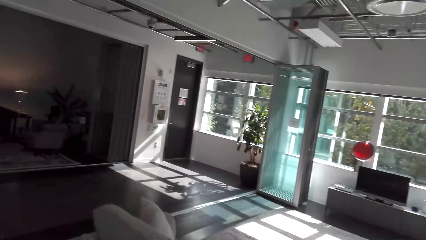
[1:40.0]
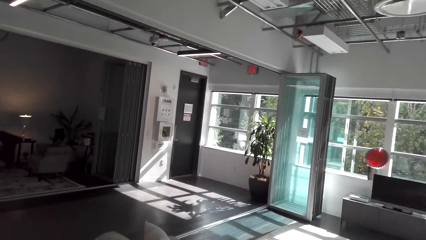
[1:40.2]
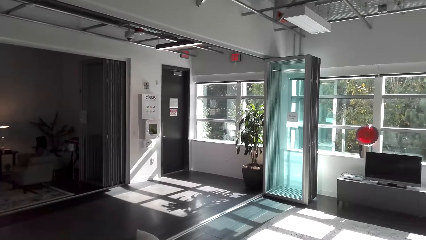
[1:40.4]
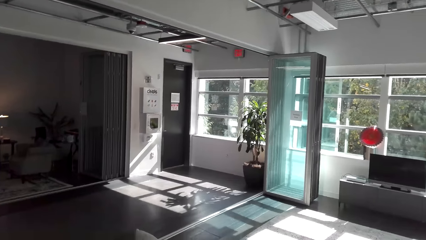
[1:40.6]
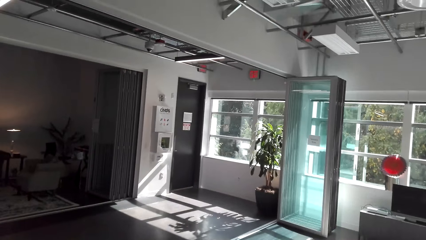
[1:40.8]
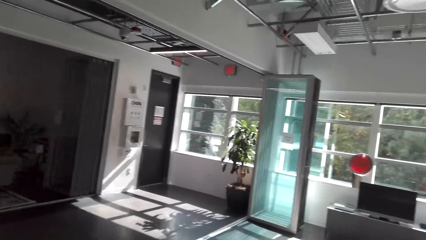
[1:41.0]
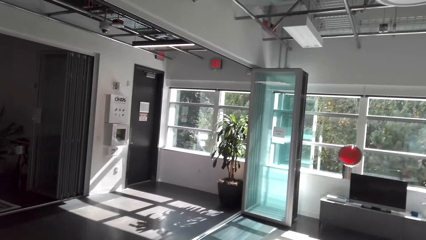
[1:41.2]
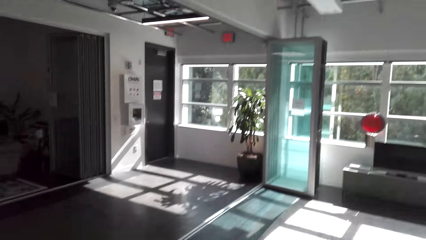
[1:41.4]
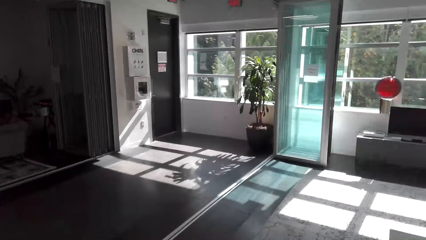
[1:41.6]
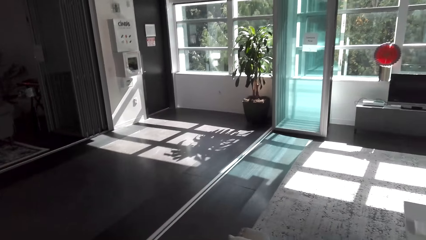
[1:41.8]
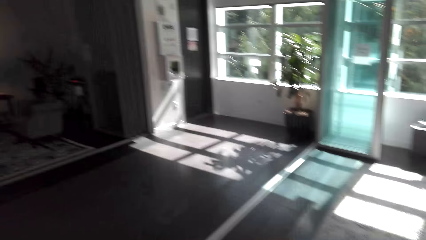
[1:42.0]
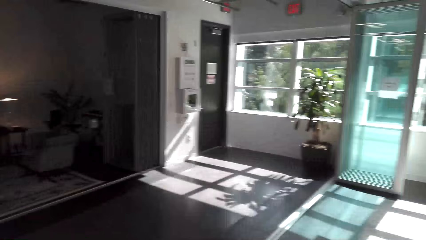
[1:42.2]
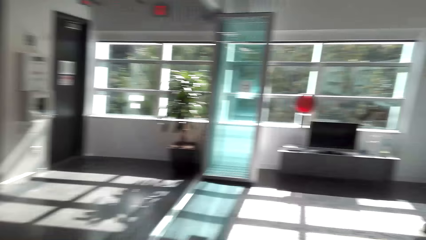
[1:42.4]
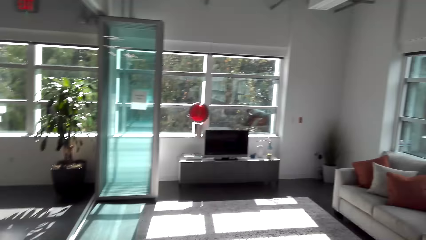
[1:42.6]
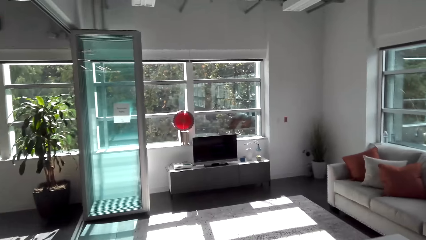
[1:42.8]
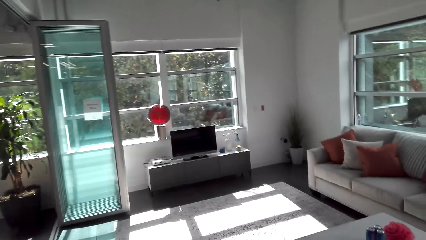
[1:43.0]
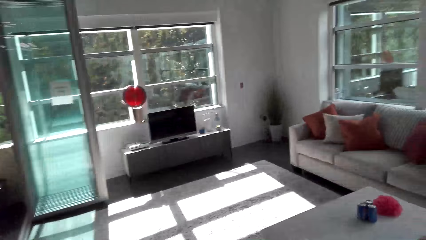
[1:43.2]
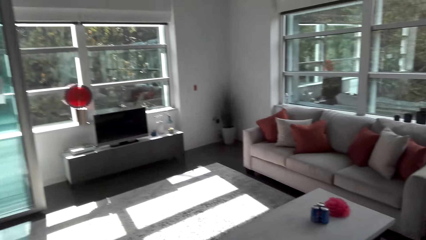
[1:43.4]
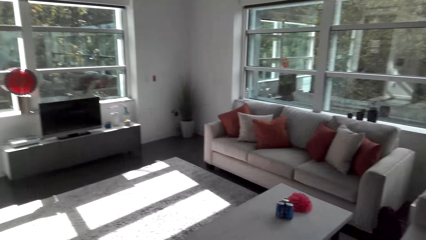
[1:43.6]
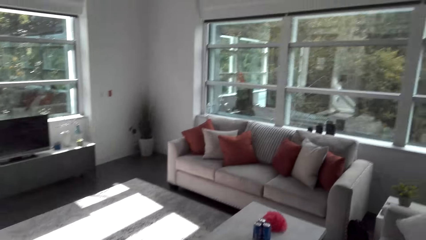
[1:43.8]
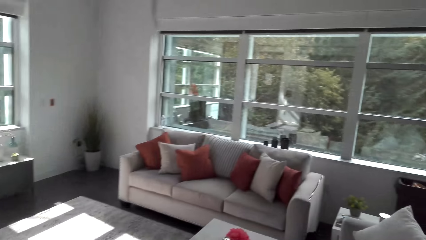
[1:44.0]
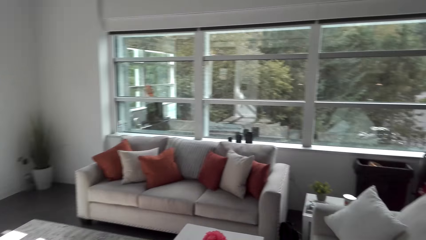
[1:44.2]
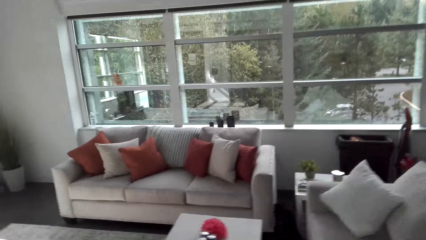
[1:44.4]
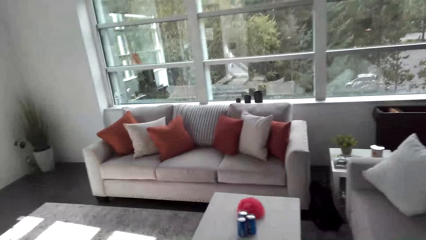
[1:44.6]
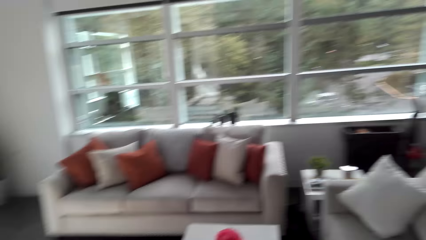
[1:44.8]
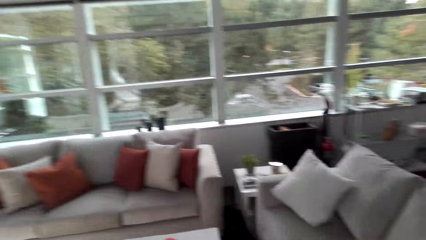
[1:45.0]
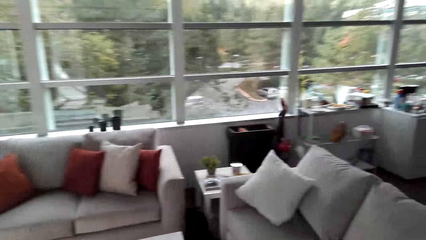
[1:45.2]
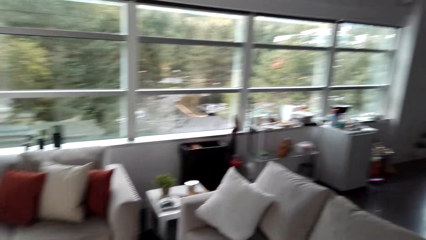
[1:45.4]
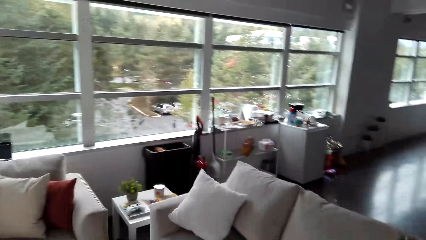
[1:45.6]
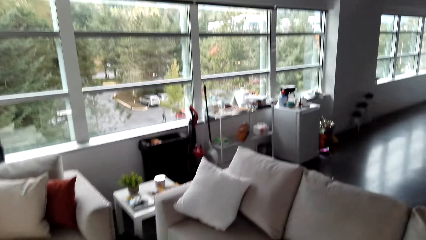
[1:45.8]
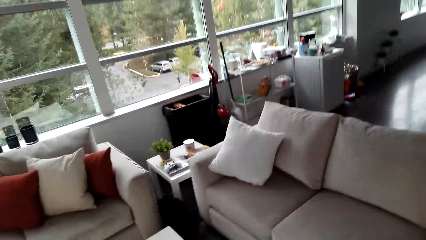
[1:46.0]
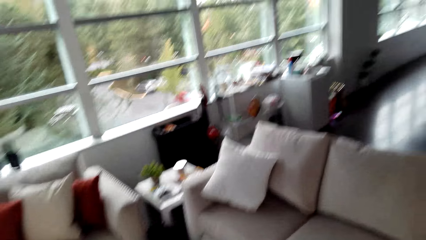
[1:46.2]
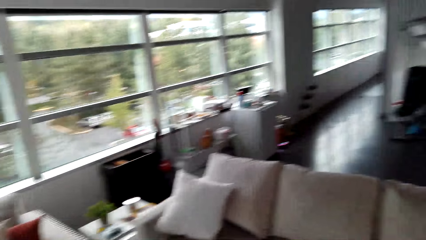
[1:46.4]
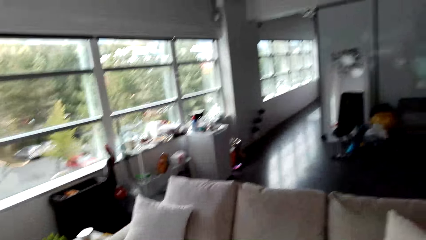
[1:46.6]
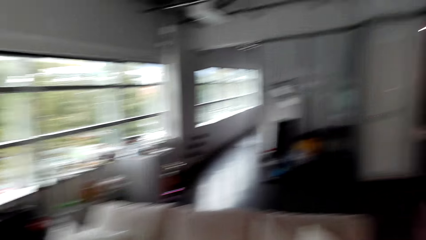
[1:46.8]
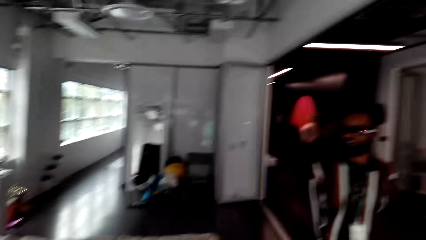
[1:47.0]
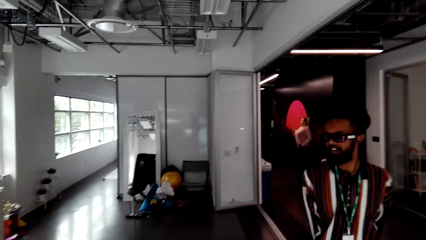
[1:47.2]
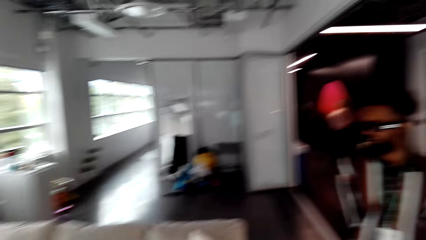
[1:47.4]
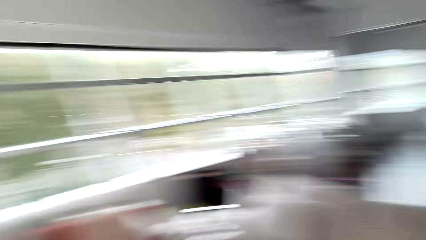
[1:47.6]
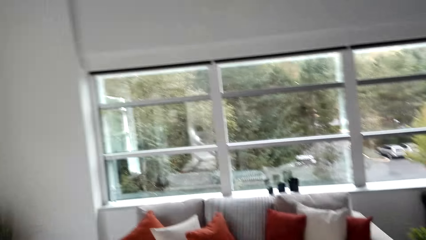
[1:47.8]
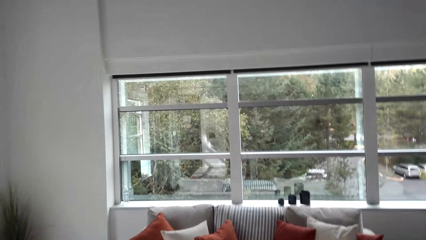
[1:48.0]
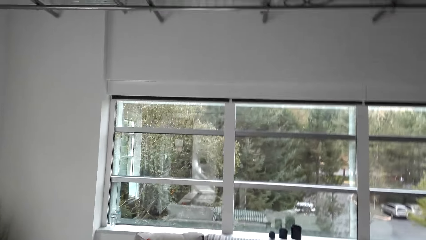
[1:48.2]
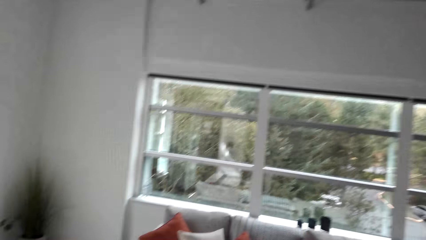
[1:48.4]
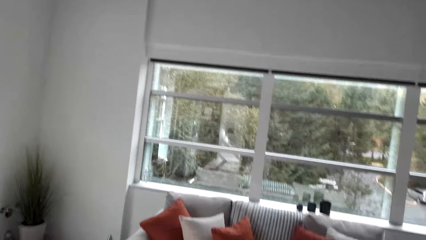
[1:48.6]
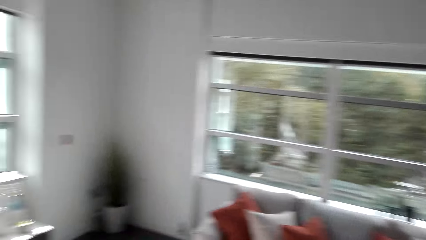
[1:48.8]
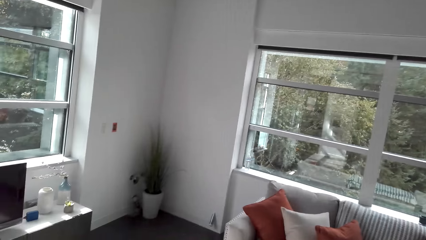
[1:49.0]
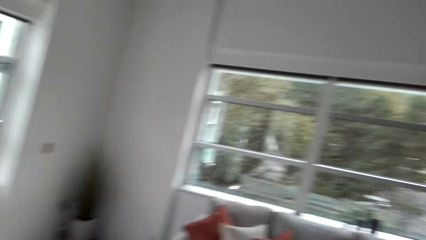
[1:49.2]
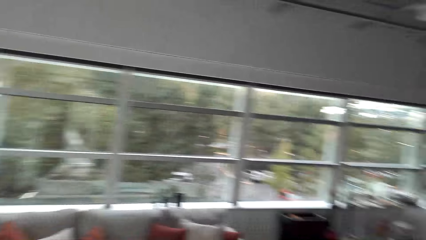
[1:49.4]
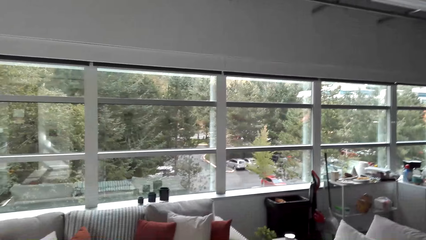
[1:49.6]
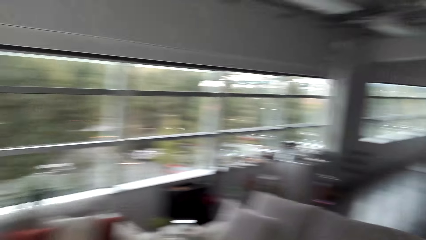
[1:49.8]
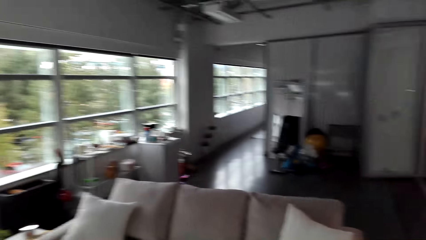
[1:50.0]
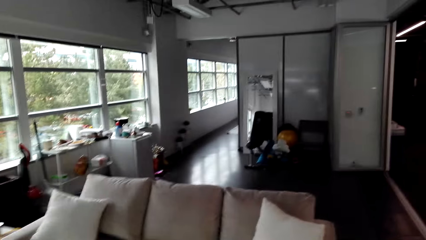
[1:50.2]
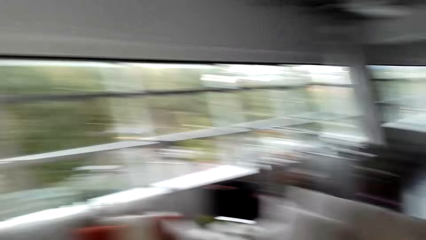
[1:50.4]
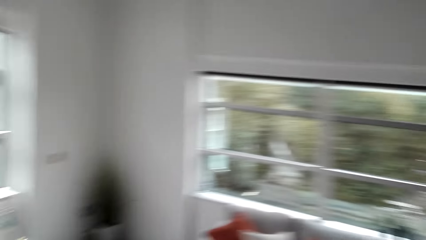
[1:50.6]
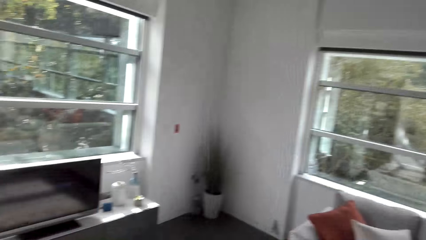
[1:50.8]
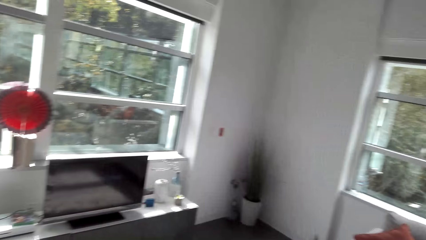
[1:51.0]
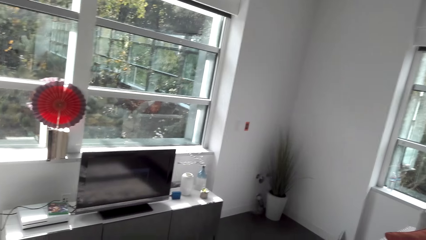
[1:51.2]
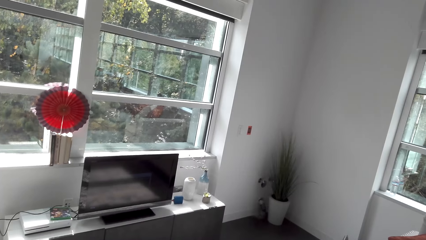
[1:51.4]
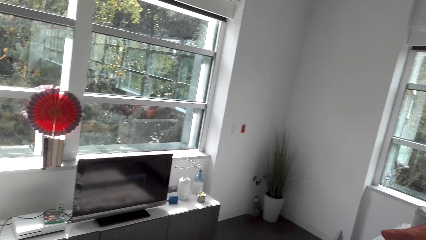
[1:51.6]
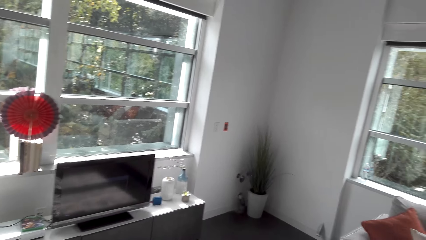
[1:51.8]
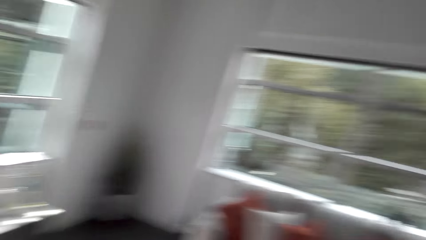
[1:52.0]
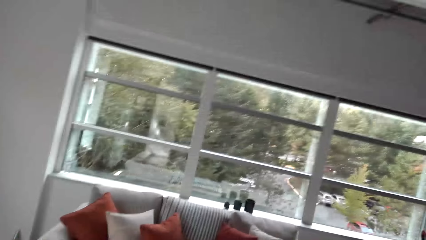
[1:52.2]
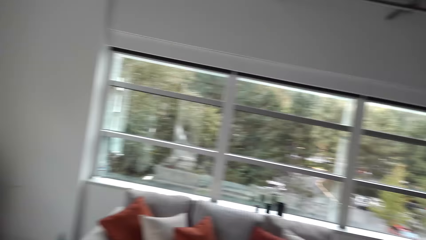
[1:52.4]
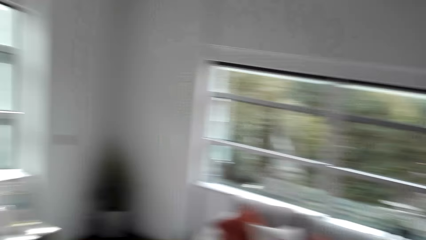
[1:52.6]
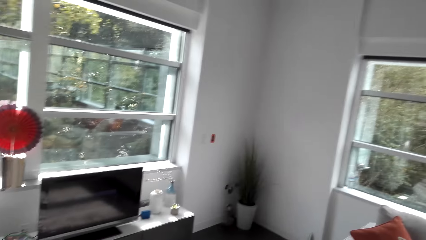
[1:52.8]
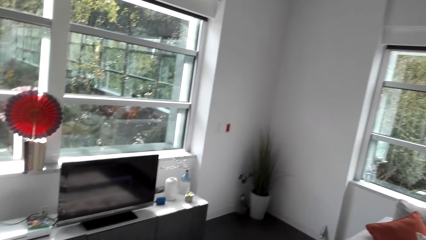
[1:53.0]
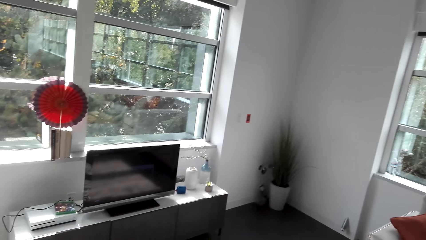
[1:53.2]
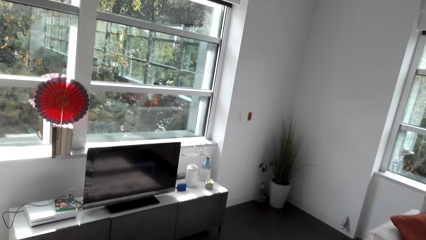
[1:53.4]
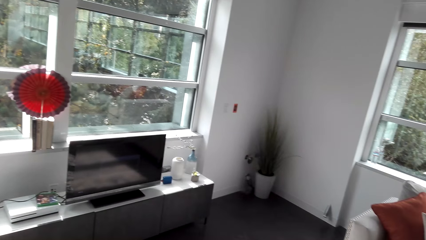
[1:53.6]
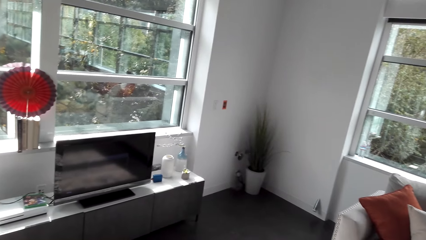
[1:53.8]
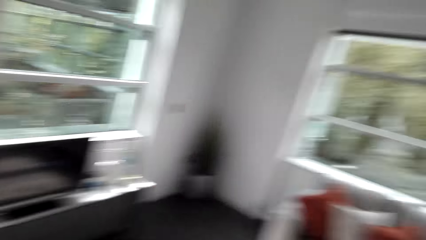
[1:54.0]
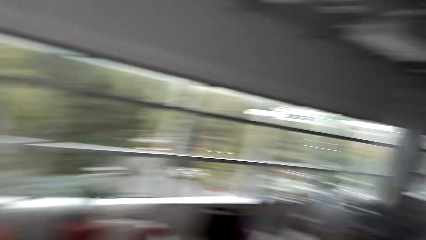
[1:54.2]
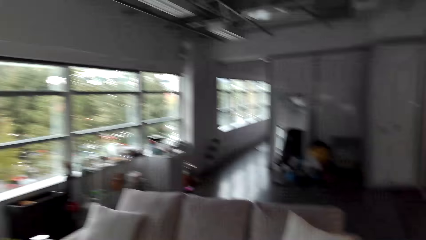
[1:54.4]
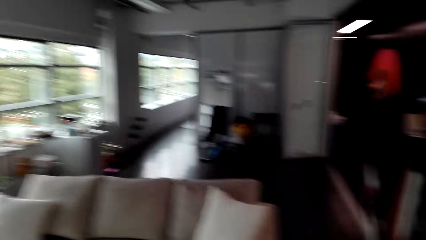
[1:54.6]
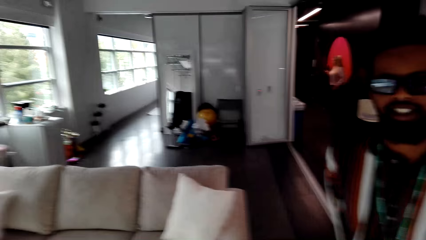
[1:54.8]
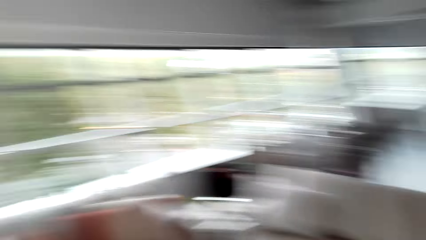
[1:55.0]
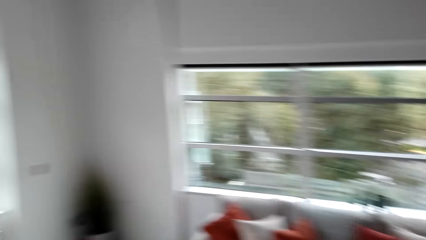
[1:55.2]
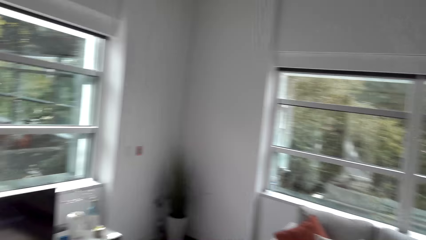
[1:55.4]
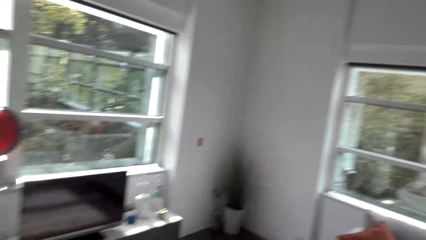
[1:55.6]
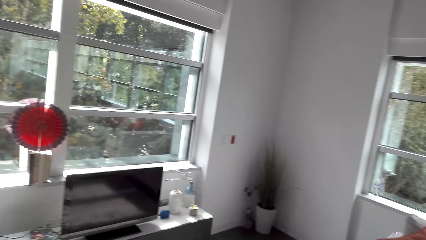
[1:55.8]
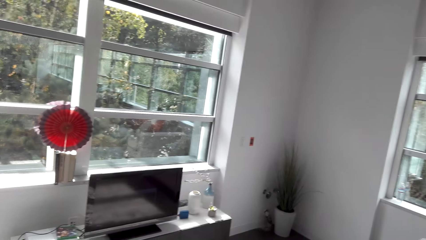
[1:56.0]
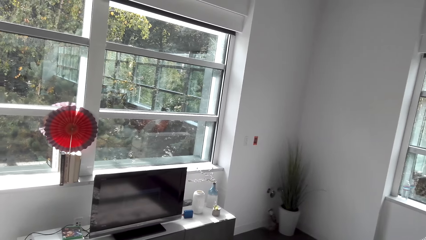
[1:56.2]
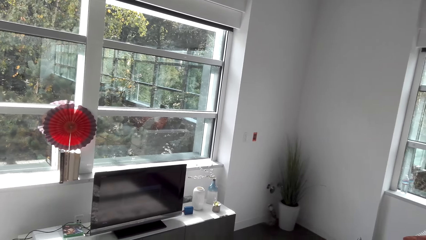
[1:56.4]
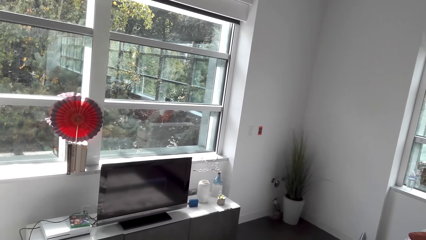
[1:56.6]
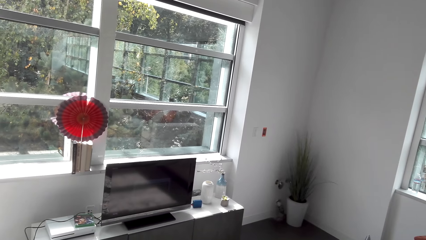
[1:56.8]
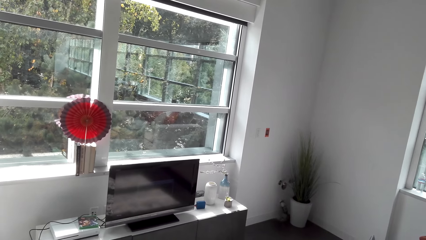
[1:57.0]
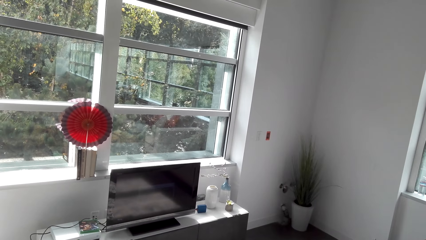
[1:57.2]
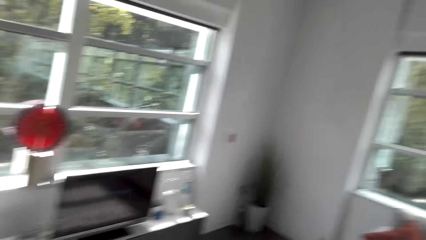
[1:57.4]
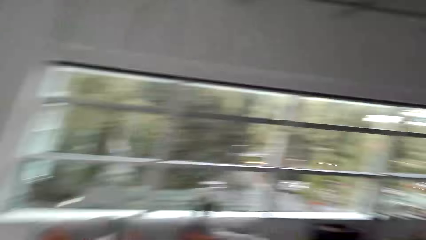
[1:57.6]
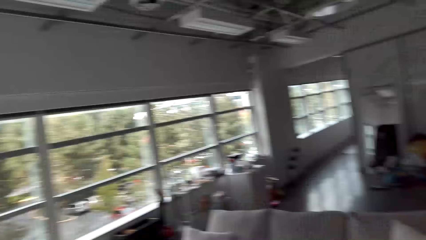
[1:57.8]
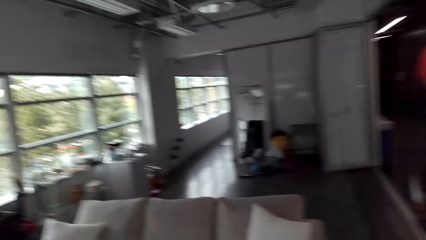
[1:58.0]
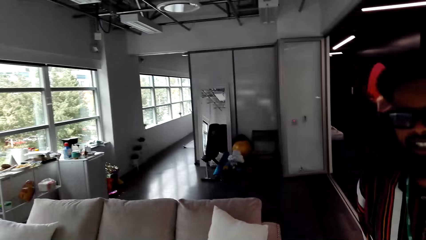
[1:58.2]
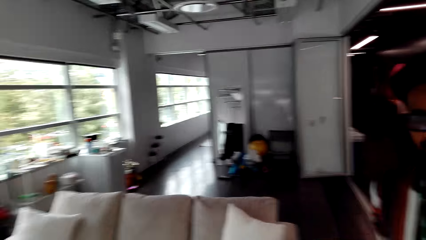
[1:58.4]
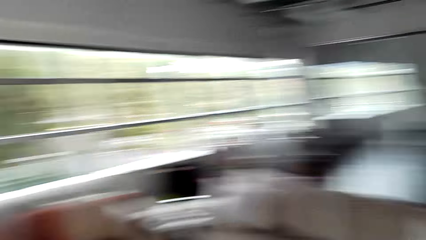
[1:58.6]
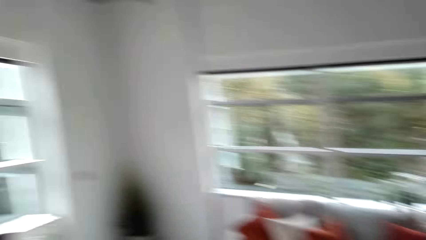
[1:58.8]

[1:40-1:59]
A man speaks. The camera wearer speaks. They look around.
